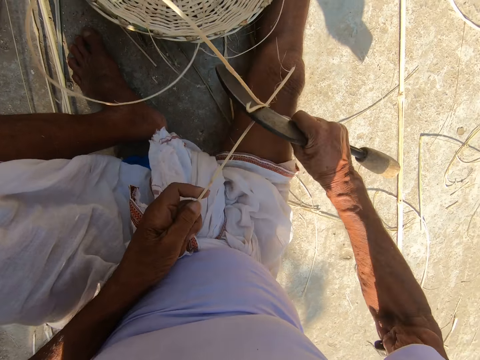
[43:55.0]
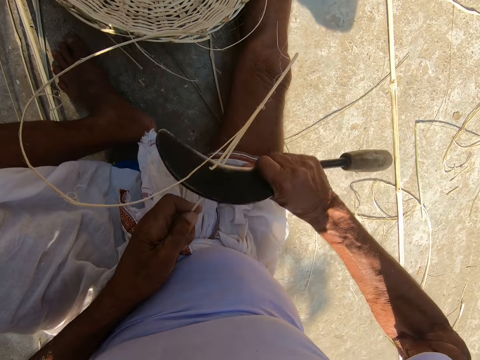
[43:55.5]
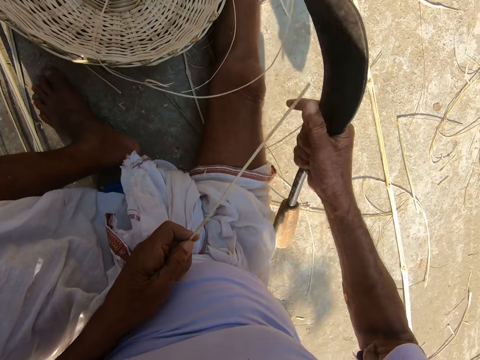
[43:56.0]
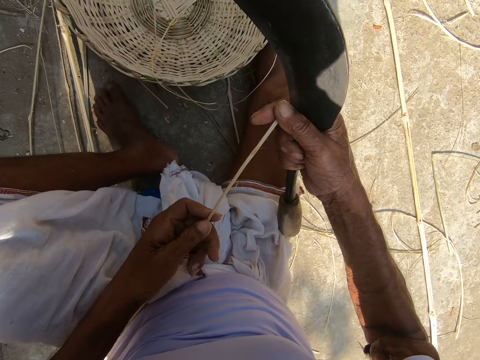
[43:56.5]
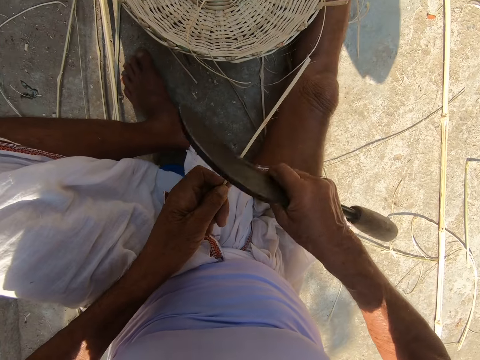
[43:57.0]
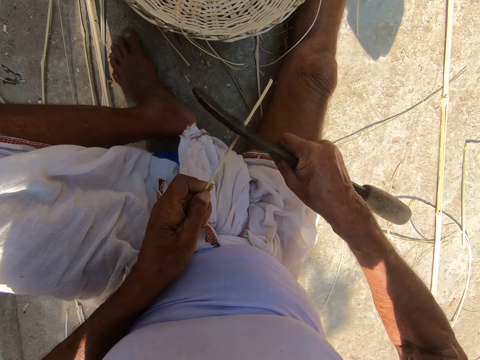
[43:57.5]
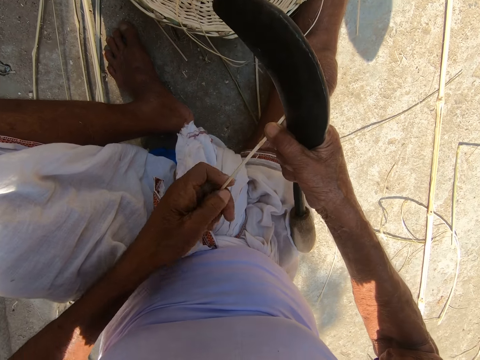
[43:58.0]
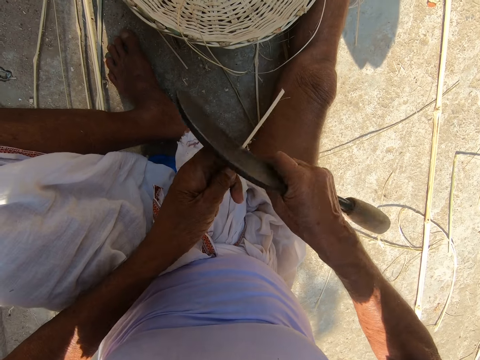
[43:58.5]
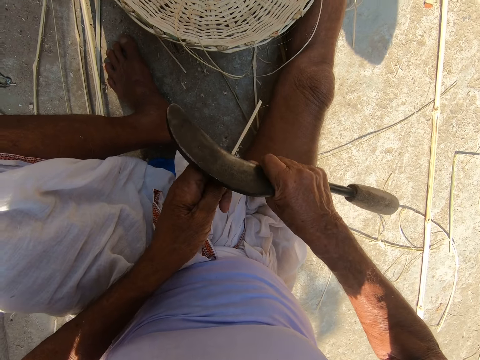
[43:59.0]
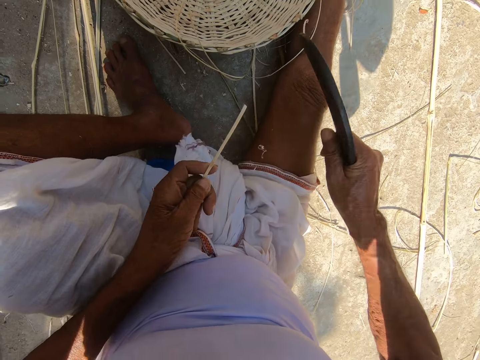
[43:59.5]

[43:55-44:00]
The camera wearer adjusts his left hand on the bamboo strip. He scrapes the bamboo strip with the sickle in his right hand.

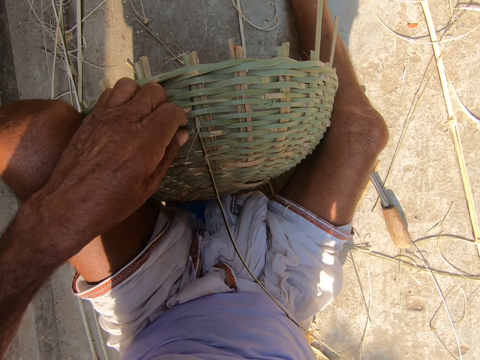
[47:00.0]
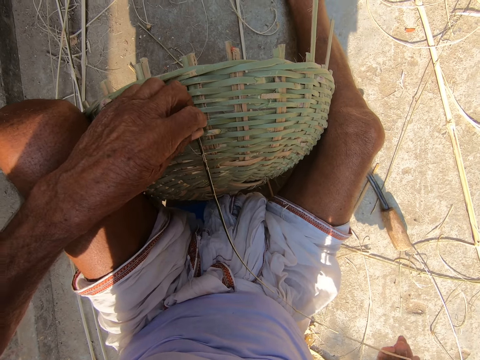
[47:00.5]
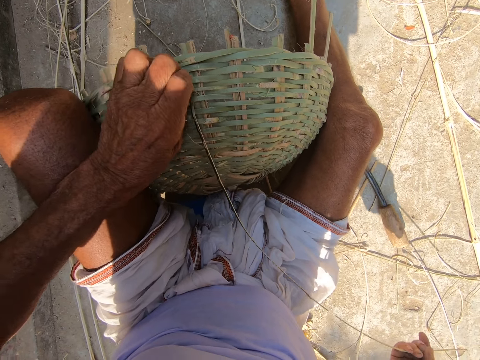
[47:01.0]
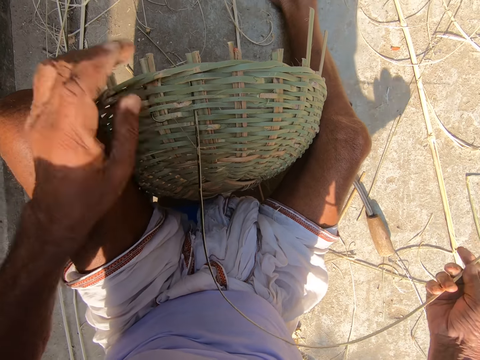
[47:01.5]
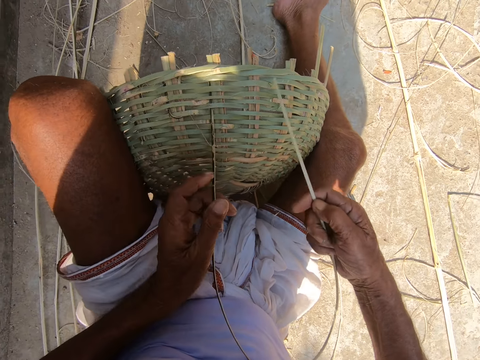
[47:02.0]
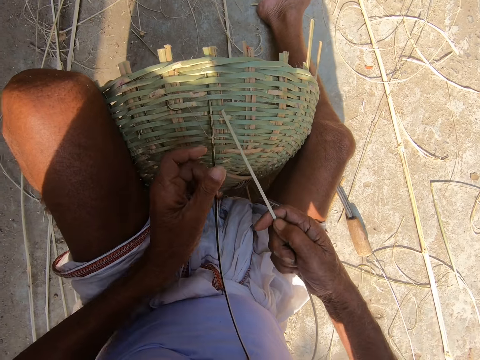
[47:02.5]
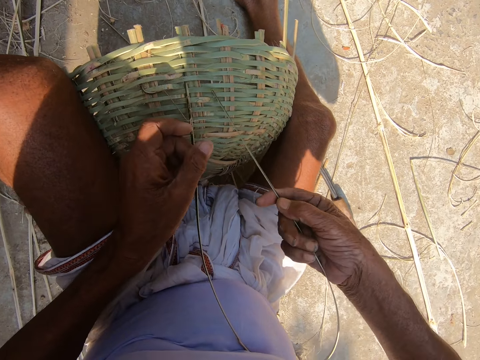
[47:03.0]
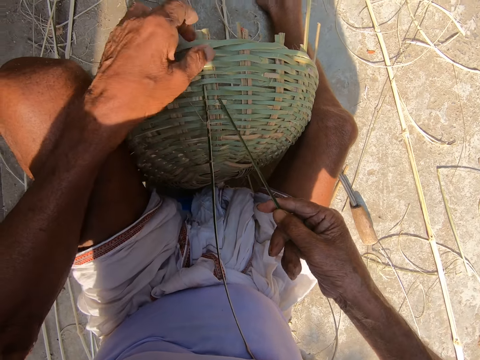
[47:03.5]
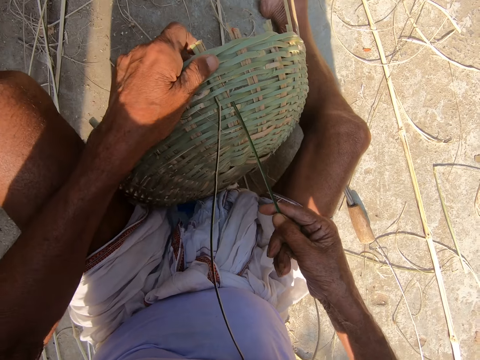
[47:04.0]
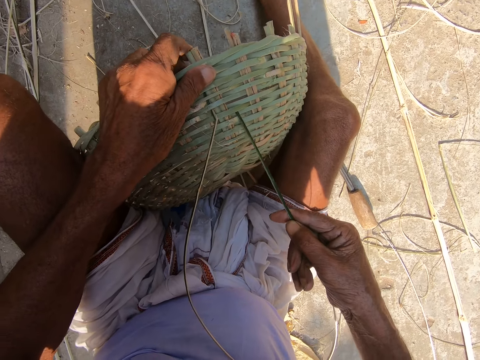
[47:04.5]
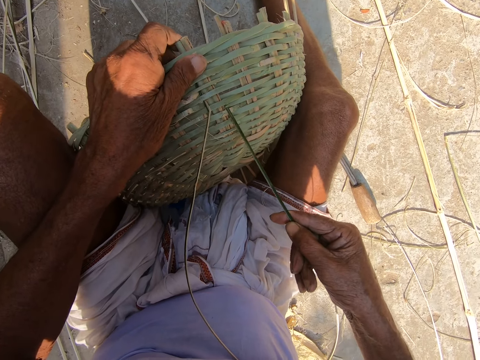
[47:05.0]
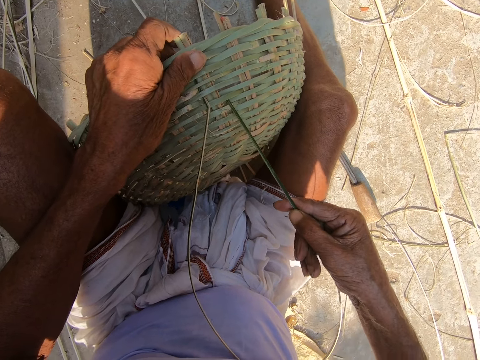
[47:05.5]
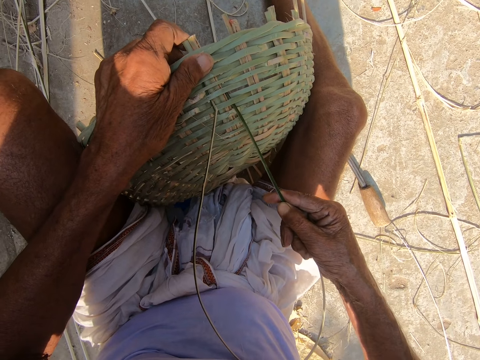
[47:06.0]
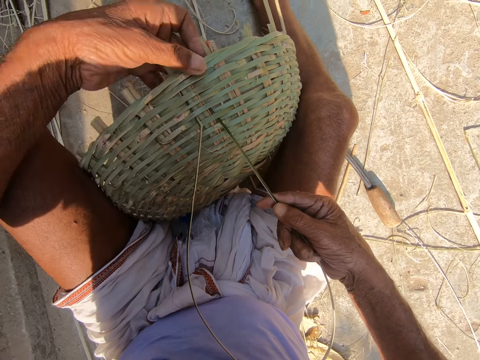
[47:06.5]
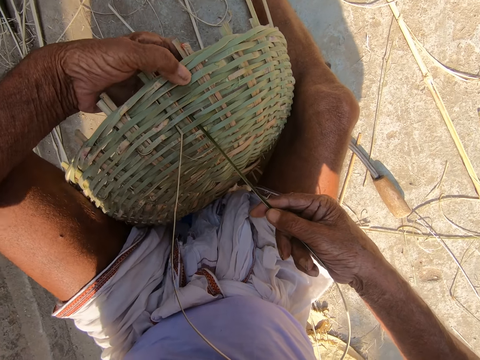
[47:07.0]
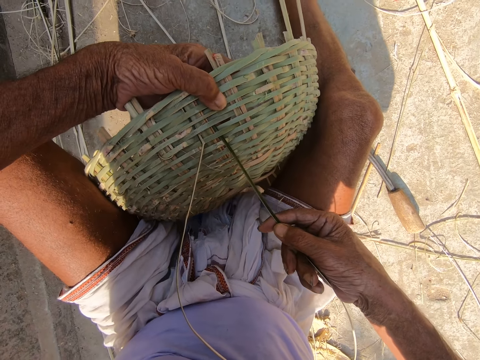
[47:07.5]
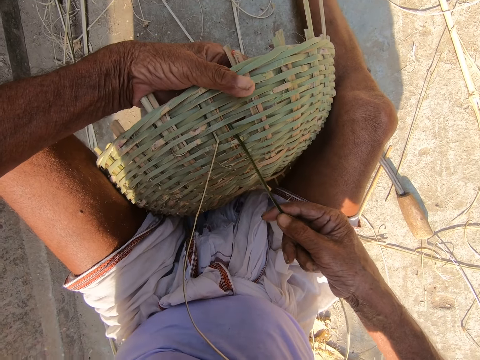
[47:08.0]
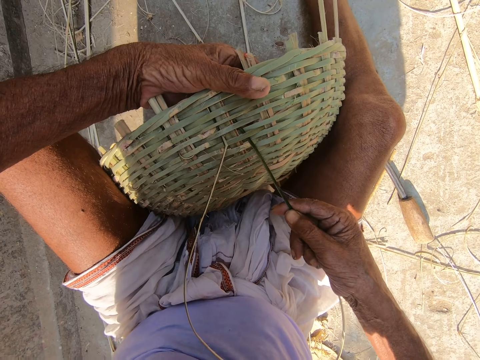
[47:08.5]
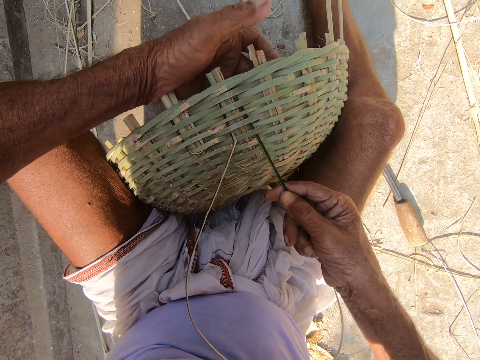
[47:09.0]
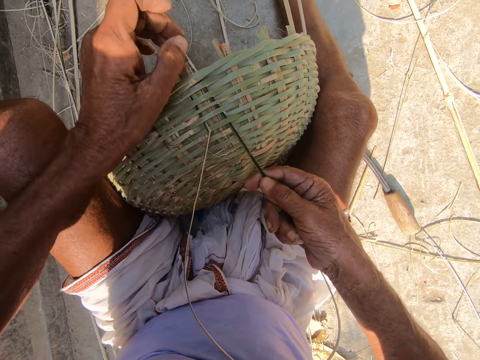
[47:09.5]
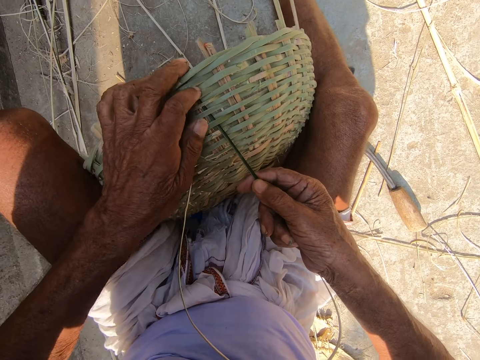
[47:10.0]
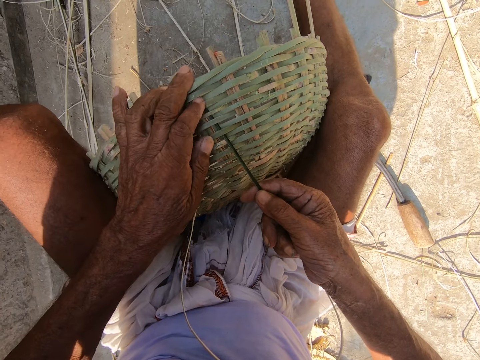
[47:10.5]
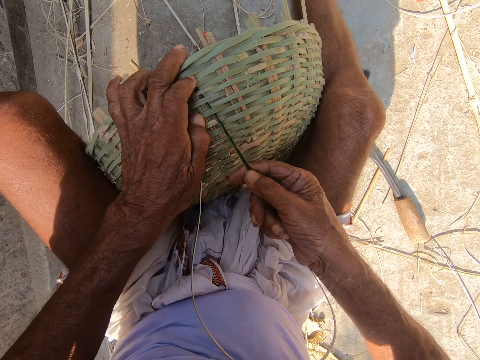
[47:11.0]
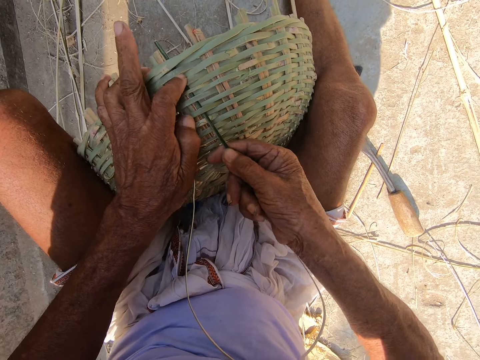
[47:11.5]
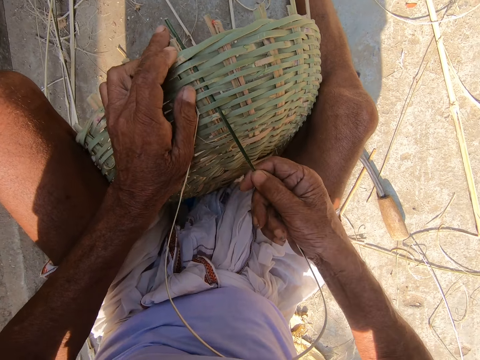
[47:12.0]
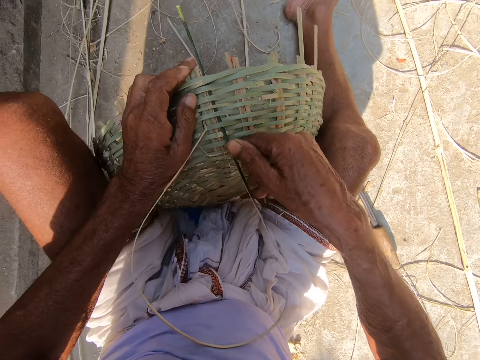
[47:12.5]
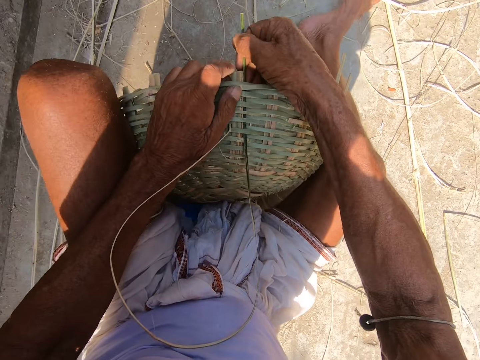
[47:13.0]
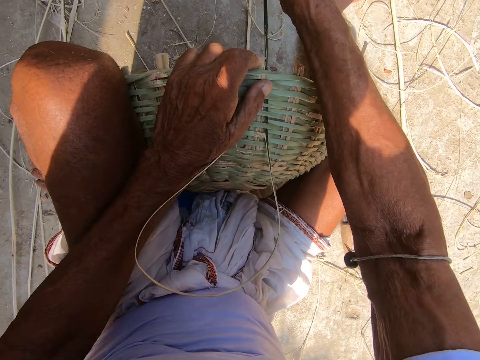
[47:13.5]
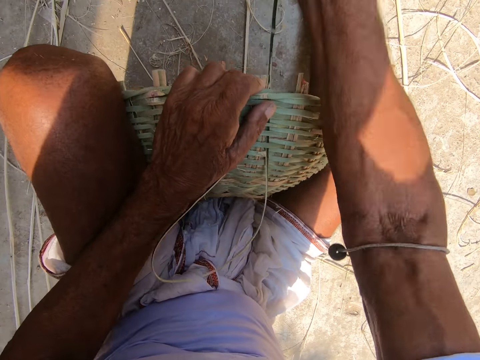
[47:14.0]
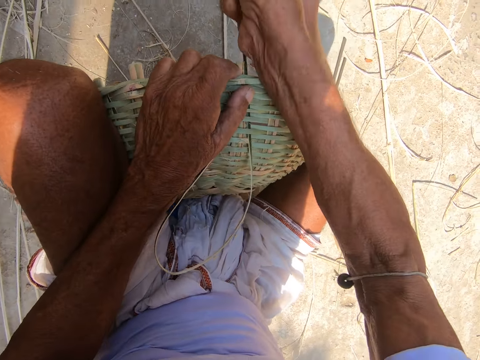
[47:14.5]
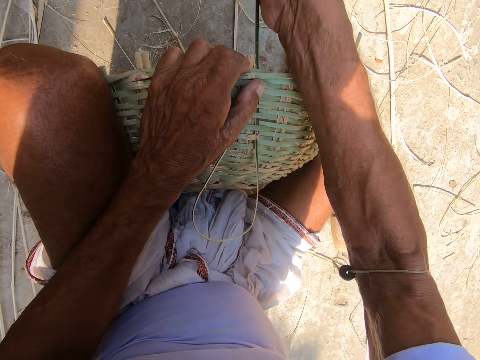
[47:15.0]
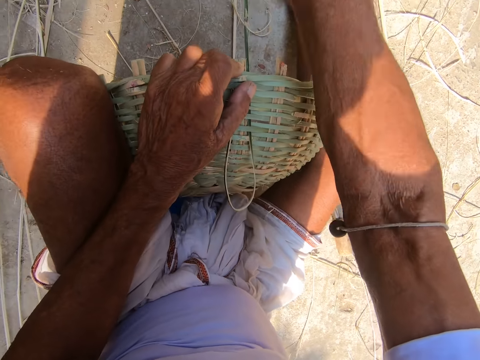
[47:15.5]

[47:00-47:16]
The camera wearer inserts the bamboo strip into the basket with his right hand. He bends the dried sisal. He makes the bucket. He pulls the bamboo strip with his right hand.

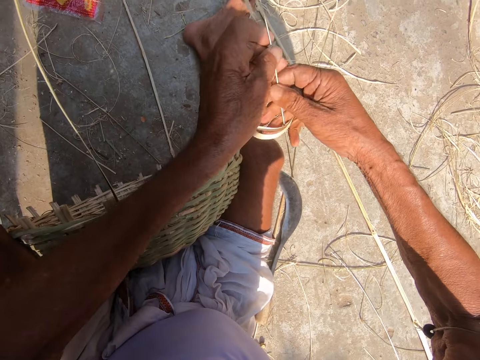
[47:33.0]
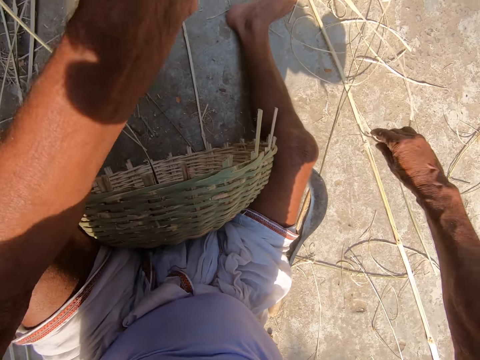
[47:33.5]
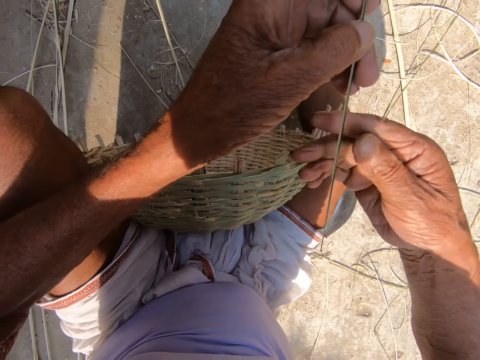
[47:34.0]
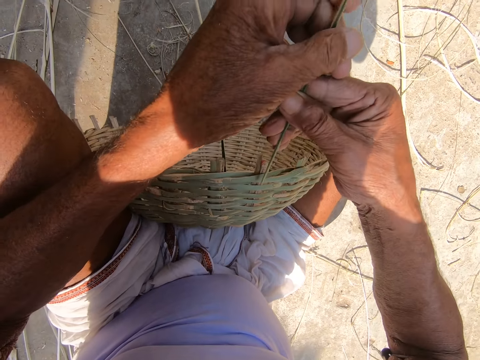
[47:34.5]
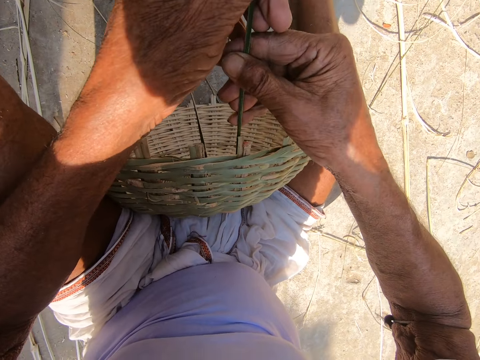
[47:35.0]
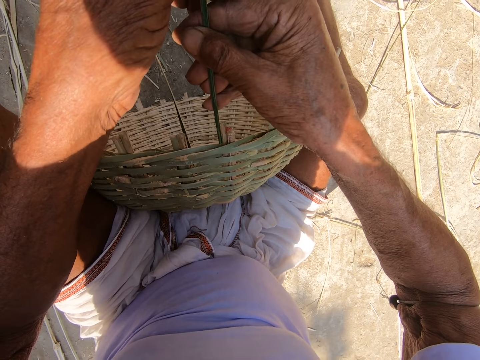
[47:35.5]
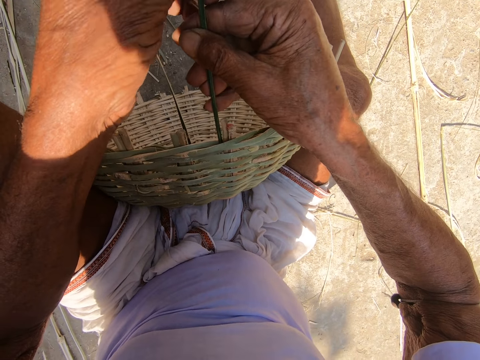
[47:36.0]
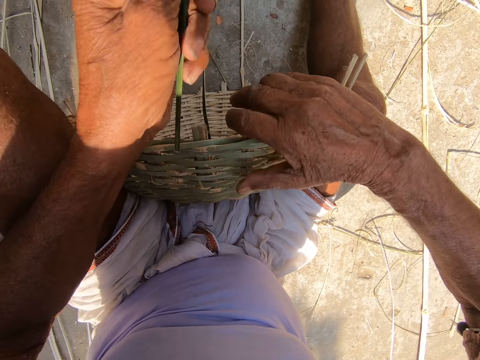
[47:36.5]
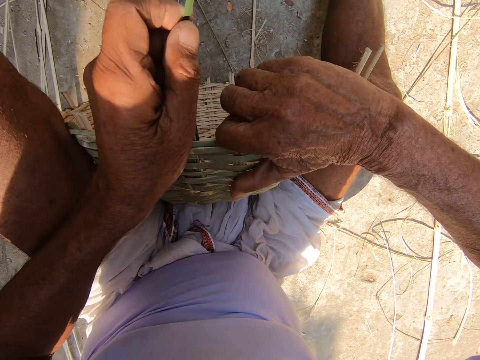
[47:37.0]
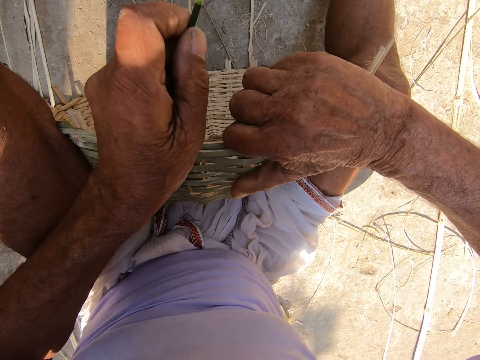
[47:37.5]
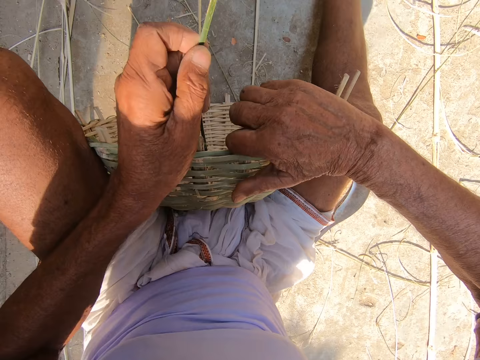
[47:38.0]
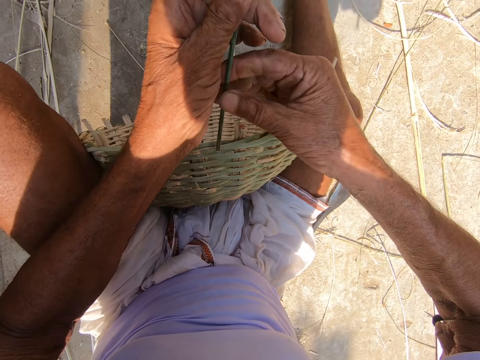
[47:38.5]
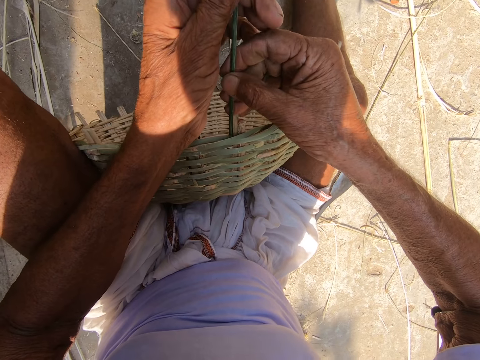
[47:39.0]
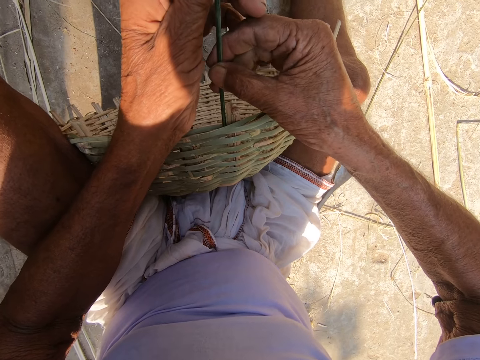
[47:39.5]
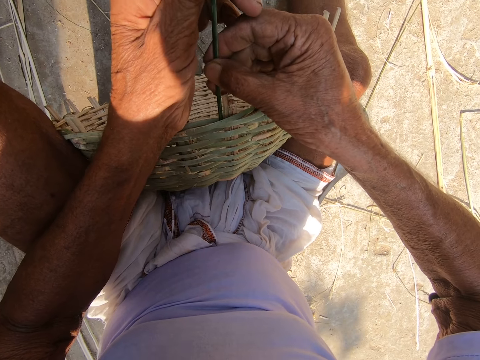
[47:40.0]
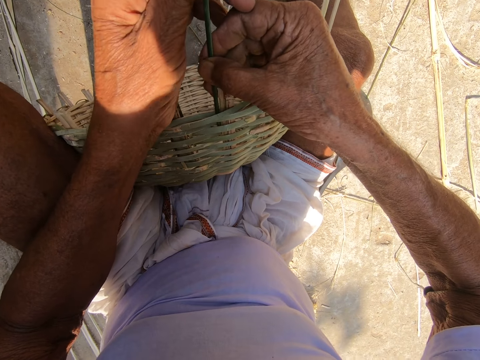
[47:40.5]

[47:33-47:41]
The camera wearer passes the bamboo strip in his right hand to his left hand. He removes a bamboo shaving from the bamboo strip with his right hand. He makes the bucket. He presses the basket with his right hand. He inserts the bamboo strip in his hands in the basket.
